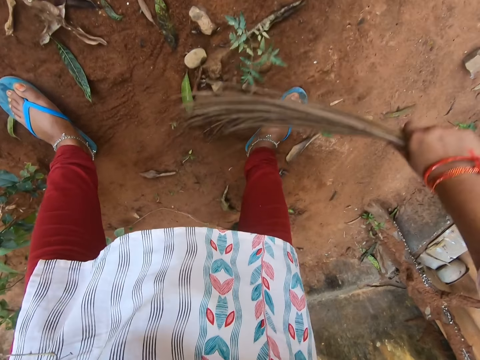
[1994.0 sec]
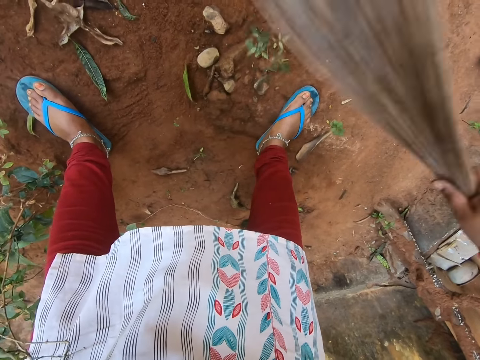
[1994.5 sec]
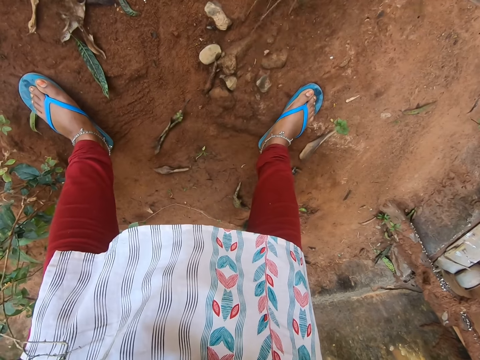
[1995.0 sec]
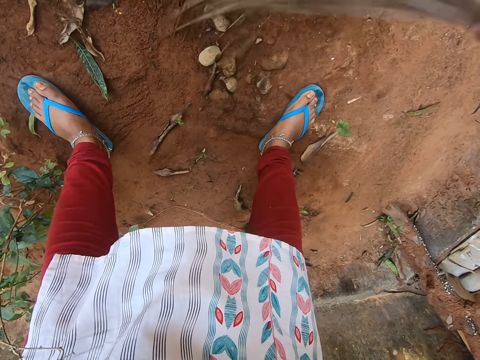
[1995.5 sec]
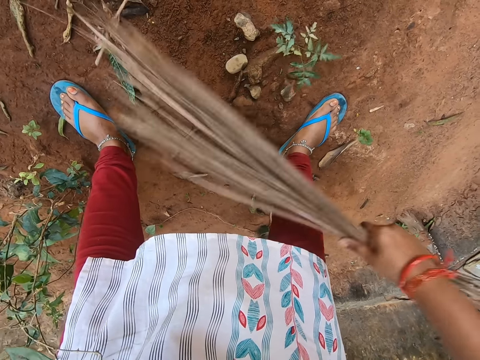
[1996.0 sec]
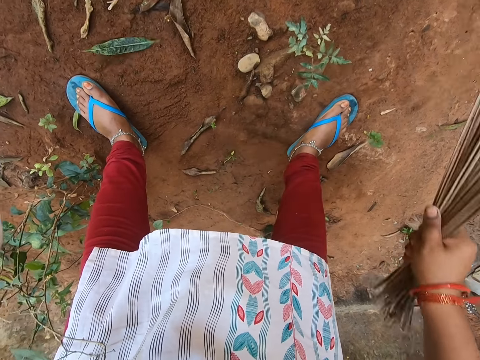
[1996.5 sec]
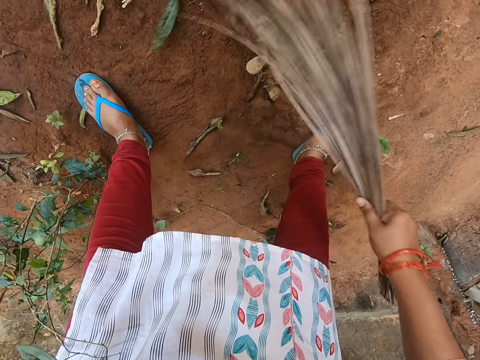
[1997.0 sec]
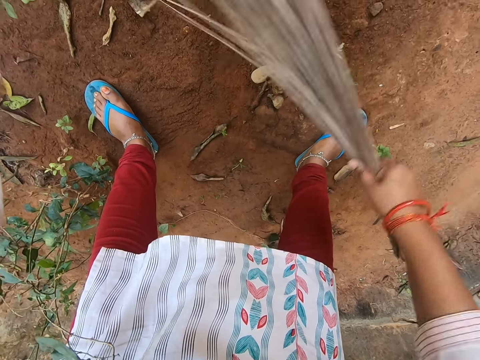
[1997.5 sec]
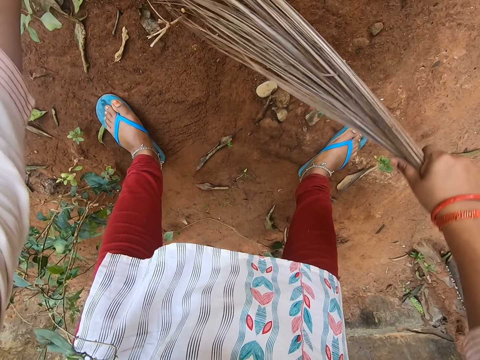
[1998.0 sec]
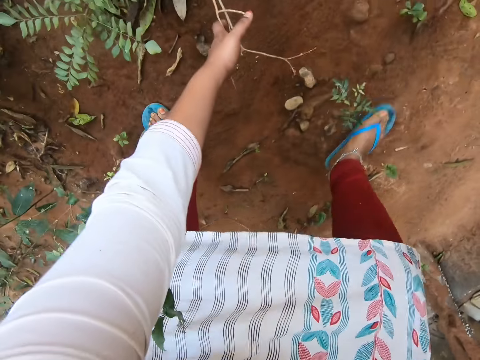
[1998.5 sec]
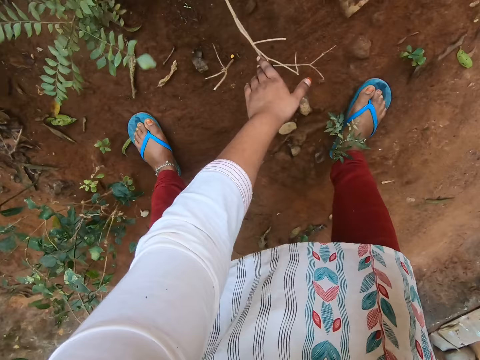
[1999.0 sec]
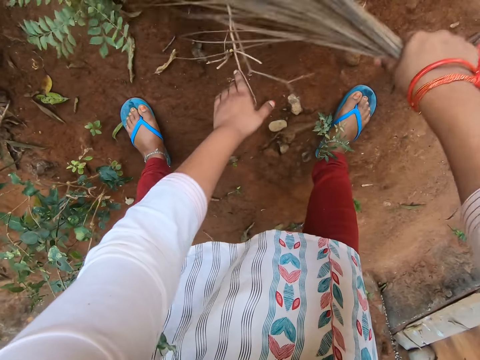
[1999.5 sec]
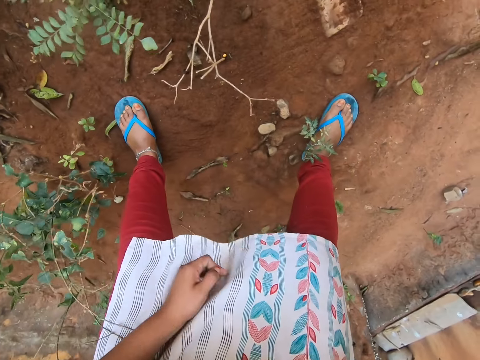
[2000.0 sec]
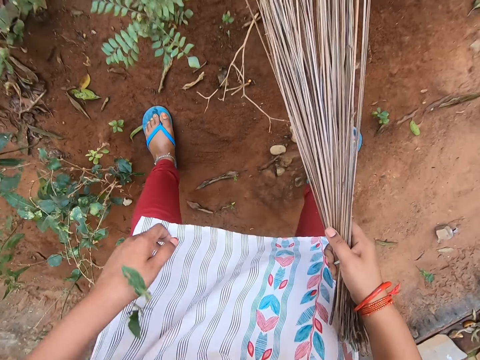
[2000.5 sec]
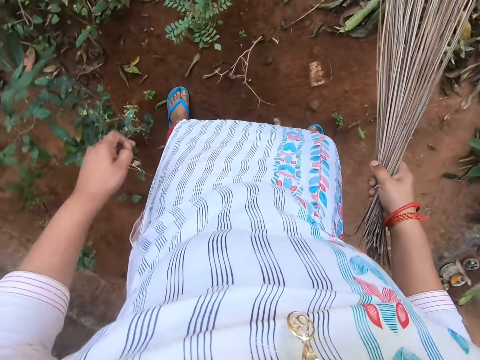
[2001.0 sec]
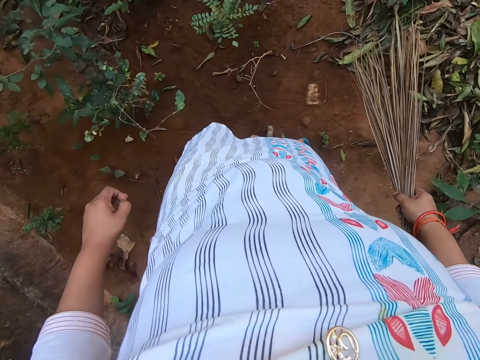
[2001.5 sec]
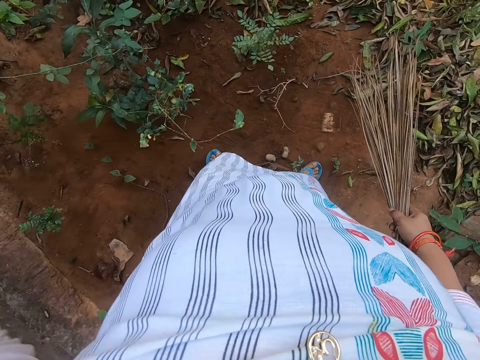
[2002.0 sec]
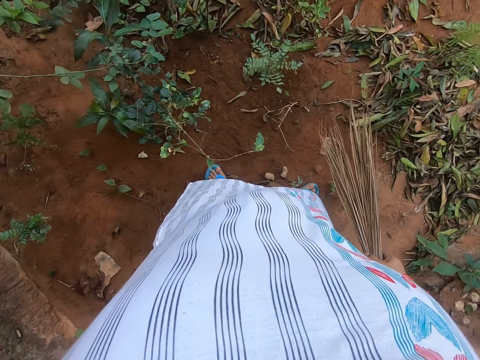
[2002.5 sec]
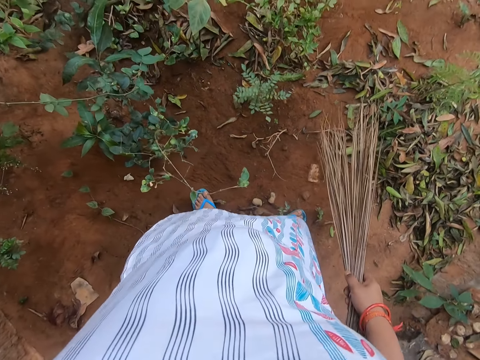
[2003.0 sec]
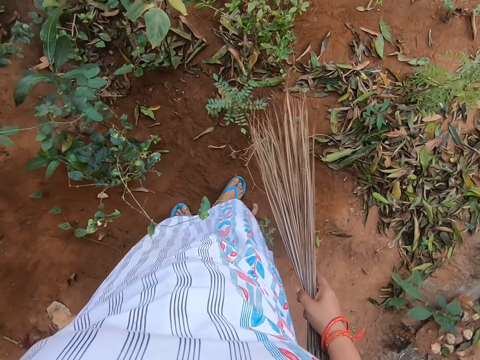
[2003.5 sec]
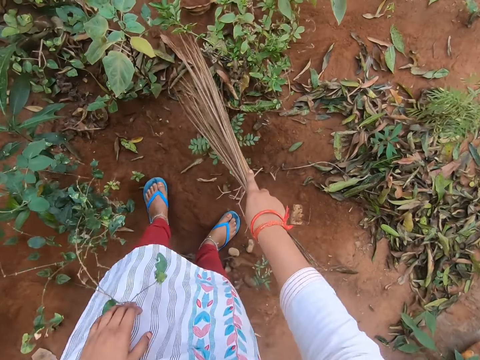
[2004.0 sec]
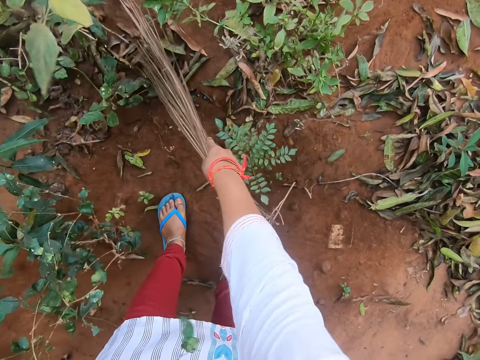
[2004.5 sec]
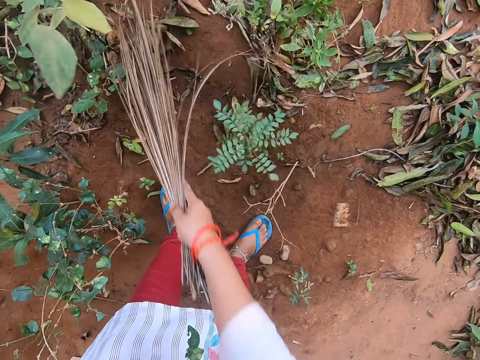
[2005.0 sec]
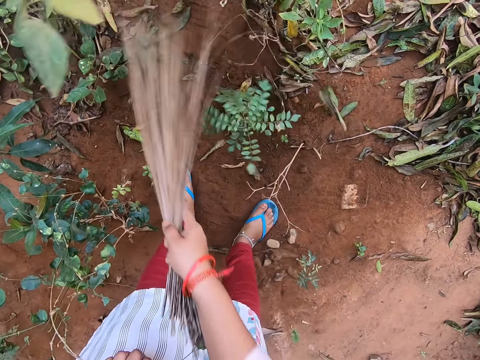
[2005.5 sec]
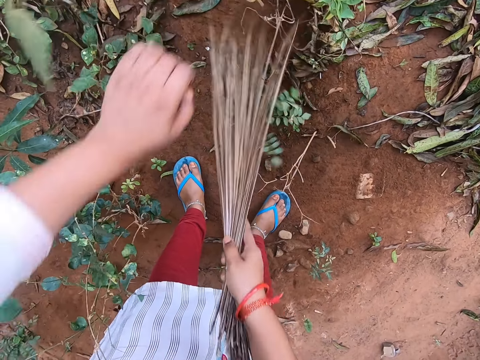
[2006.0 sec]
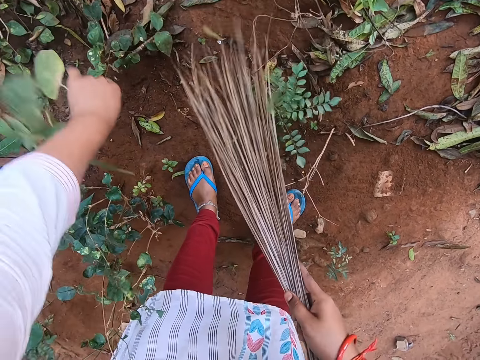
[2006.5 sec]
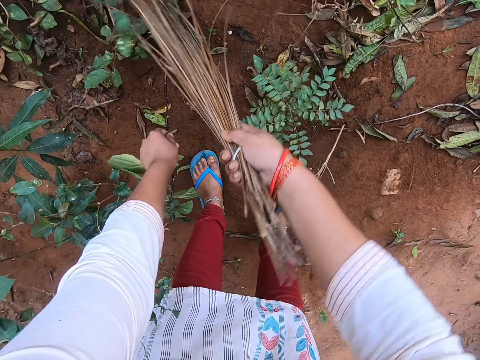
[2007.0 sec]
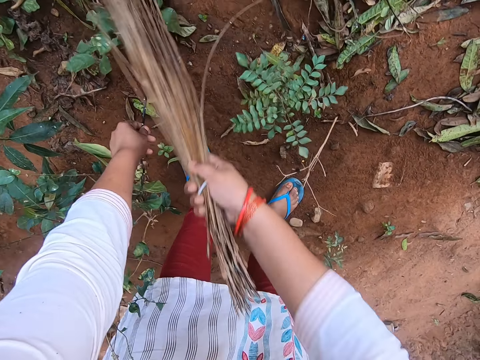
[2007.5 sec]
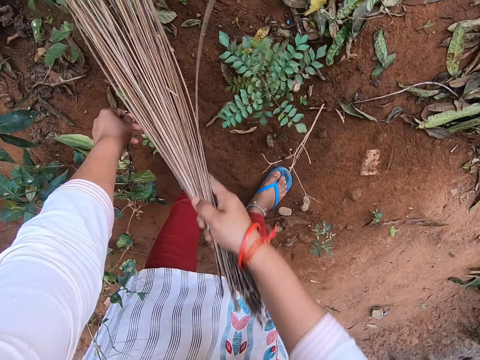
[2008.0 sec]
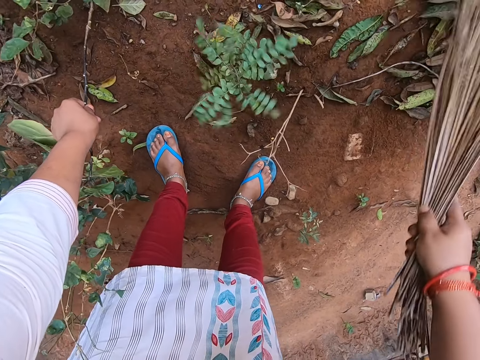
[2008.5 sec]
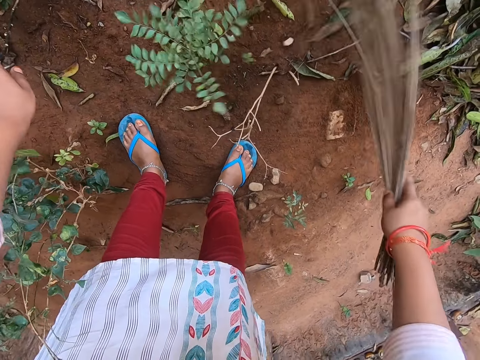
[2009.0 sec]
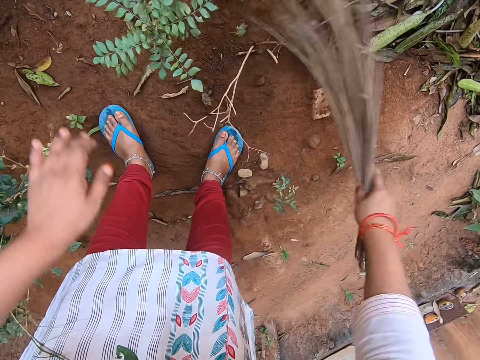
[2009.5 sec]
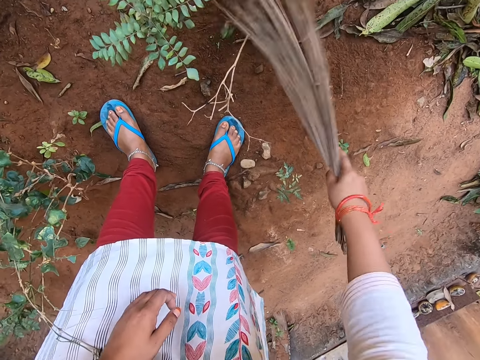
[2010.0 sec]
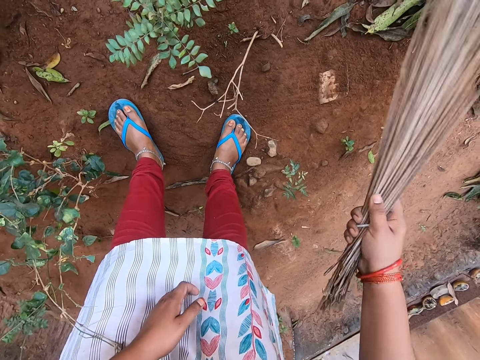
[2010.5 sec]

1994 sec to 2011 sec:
The camera wearer stands up. She adjusts the camera. She sweeps the ground with the broom in her right hand. She moves a branch in the ground with her left hand. She leans the plant. She sweeps the garden.

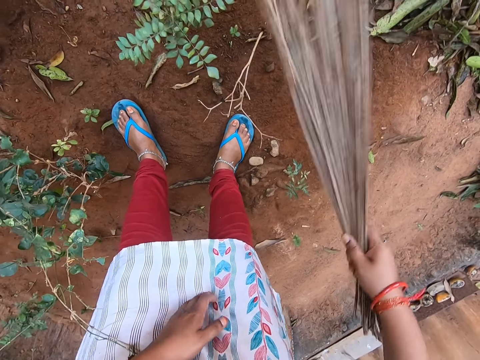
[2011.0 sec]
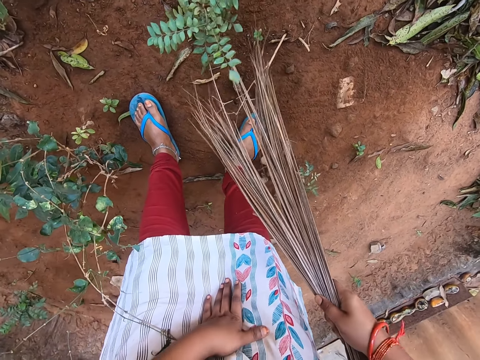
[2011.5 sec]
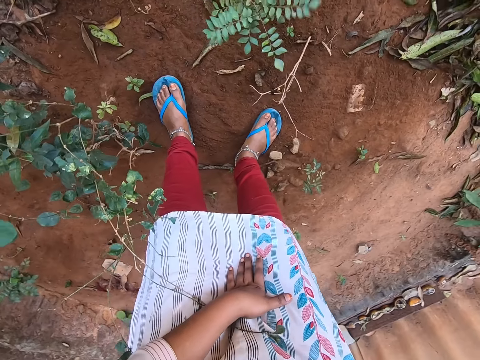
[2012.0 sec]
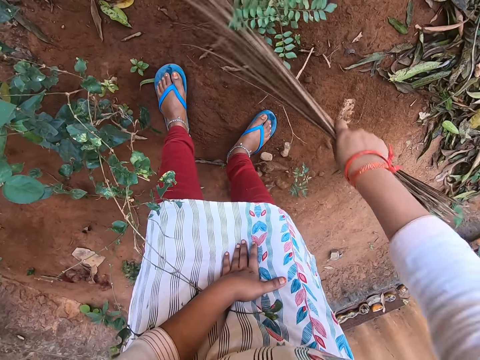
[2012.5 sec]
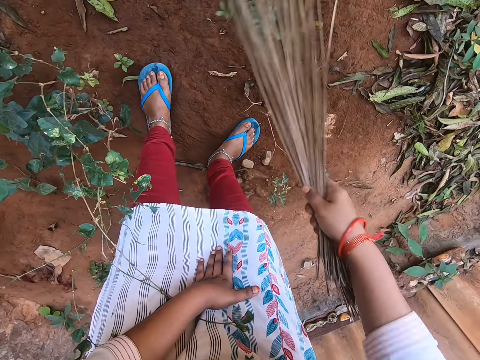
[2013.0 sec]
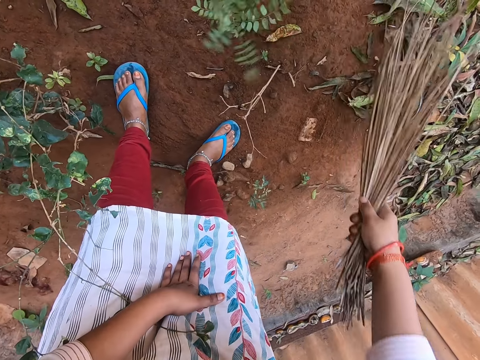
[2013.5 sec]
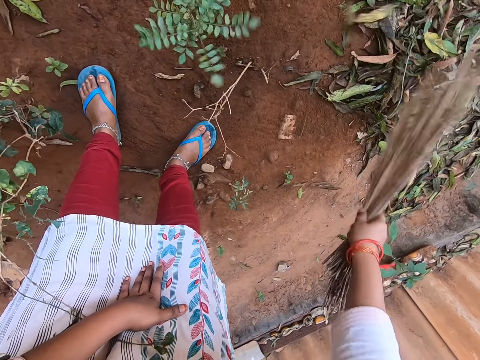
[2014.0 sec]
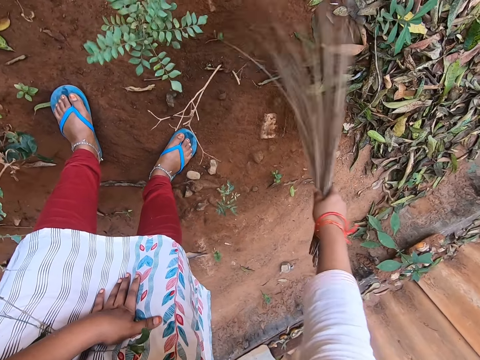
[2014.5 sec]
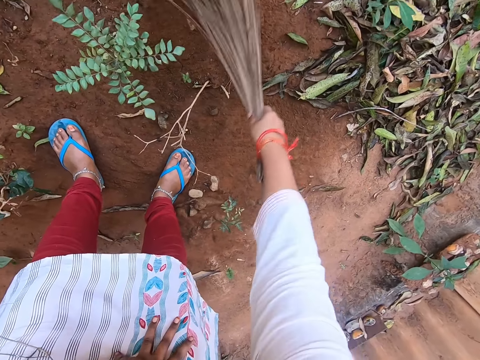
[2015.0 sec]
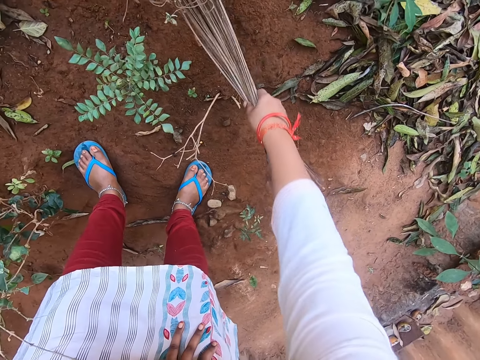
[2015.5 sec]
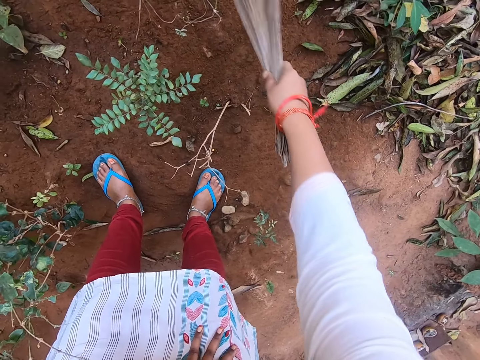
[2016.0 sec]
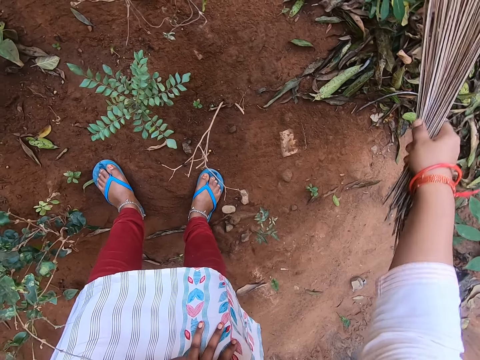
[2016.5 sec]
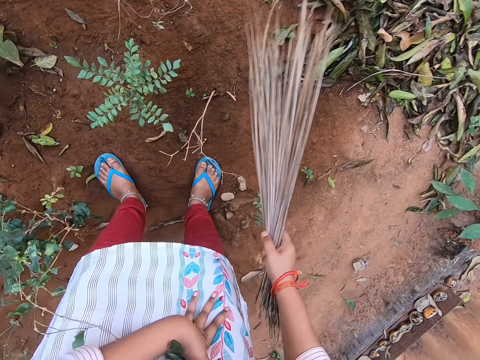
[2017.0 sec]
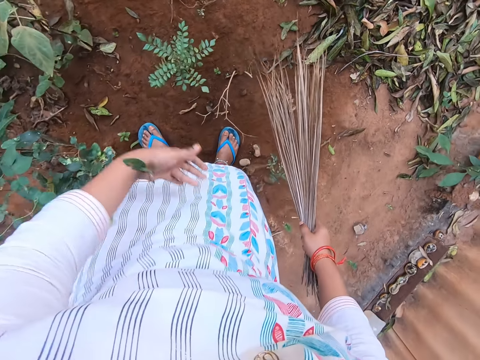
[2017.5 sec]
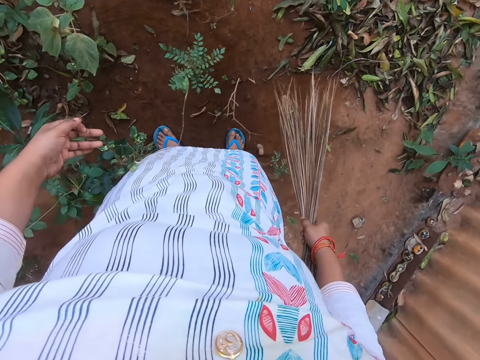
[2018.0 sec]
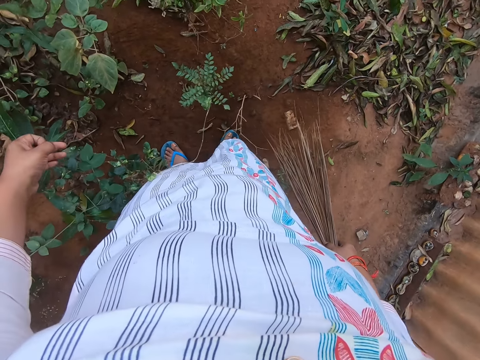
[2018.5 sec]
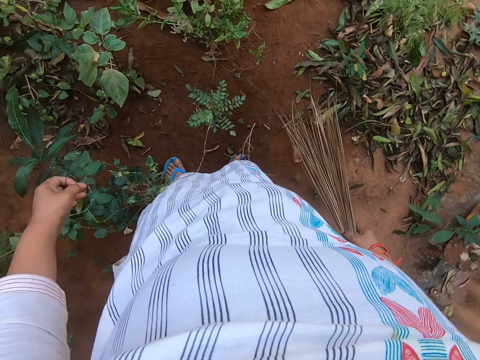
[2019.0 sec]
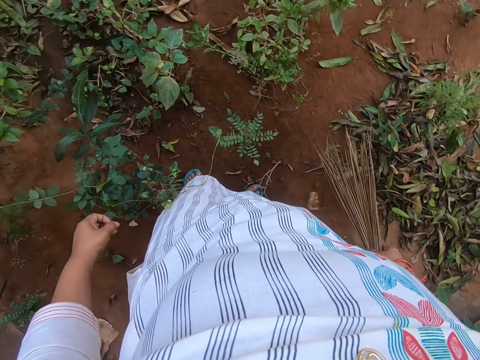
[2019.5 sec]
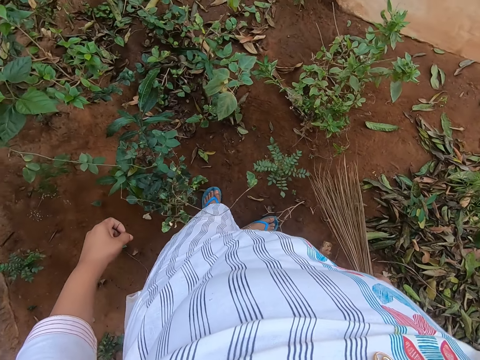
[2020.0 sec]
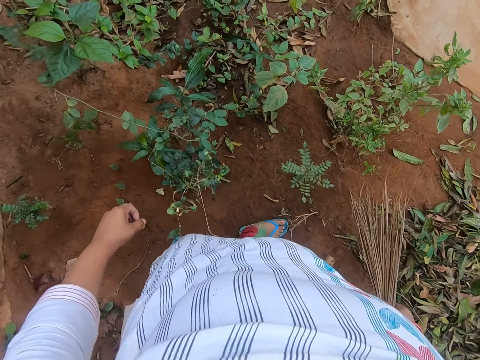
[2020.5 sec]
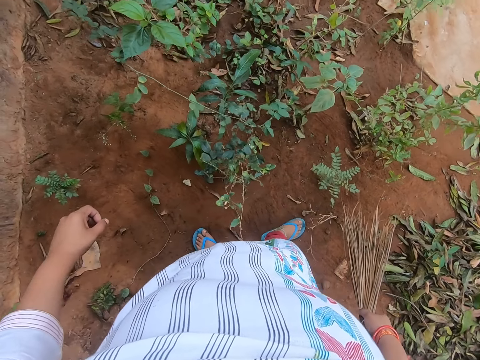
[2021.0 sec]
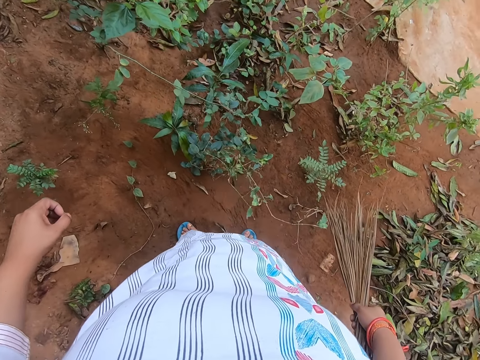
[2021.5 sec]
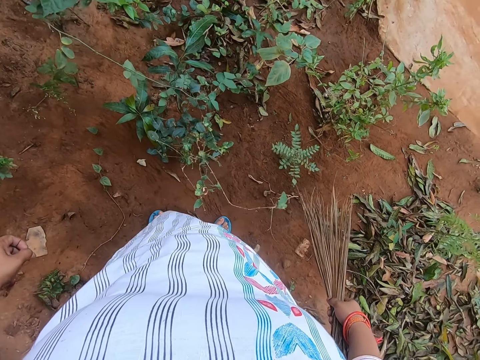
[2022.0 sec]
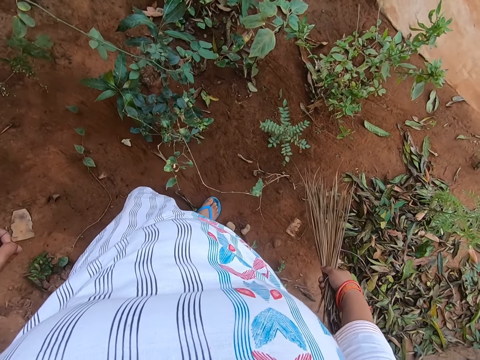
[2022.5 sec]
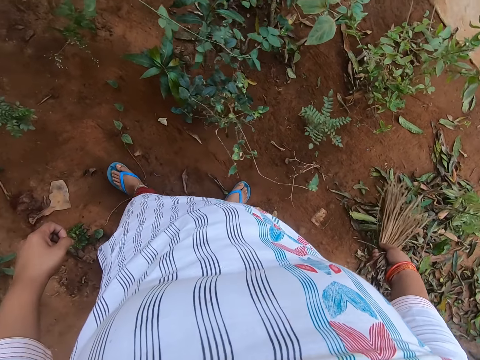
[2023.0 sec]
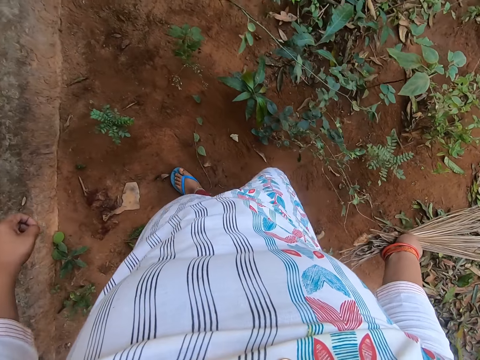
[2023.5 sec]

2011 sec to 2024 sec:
The camera wearer looks around. They sweep the garden. They look around. They walk on the garden. They look around.
